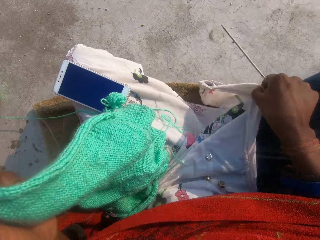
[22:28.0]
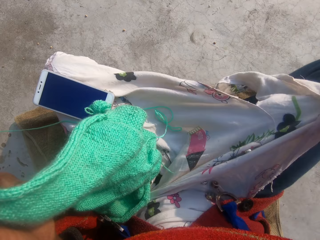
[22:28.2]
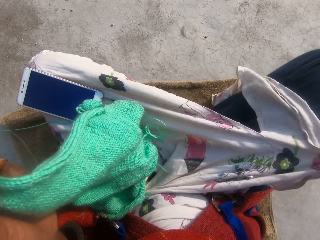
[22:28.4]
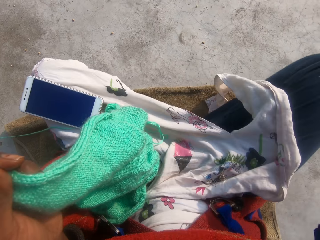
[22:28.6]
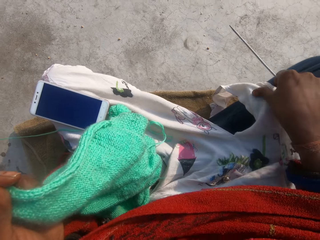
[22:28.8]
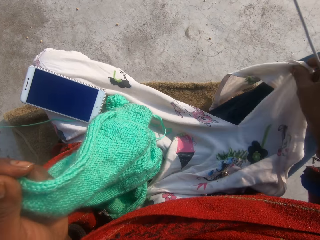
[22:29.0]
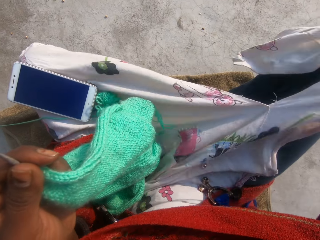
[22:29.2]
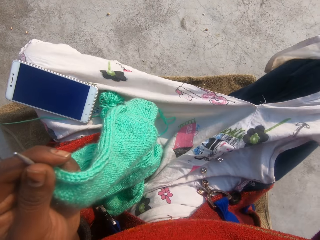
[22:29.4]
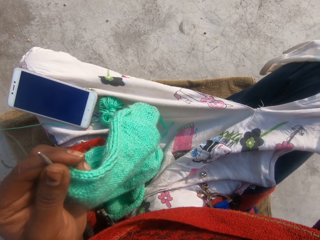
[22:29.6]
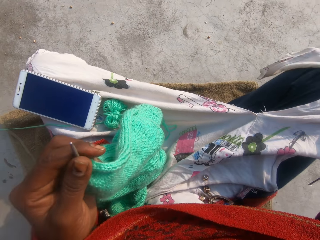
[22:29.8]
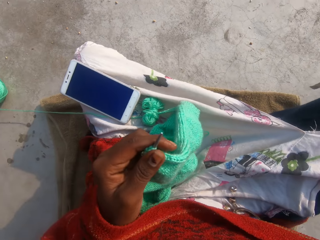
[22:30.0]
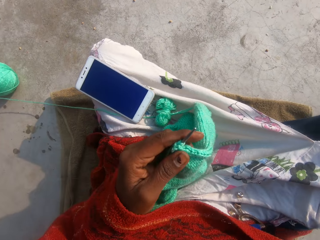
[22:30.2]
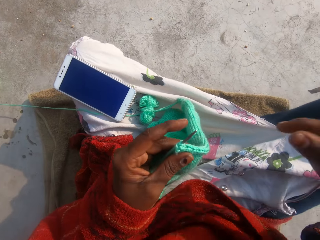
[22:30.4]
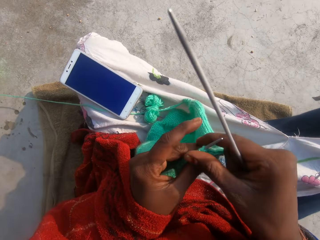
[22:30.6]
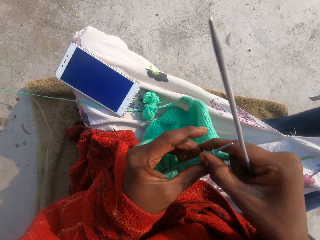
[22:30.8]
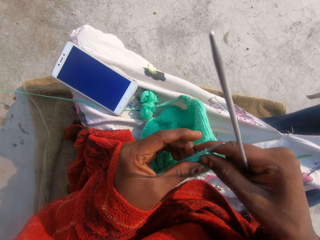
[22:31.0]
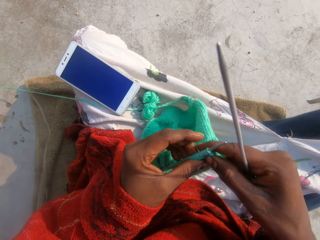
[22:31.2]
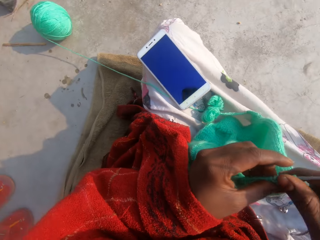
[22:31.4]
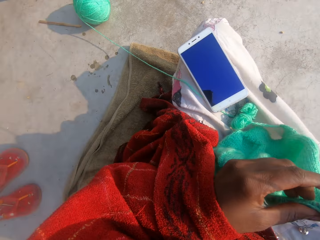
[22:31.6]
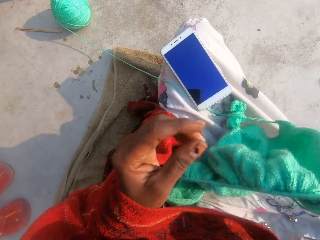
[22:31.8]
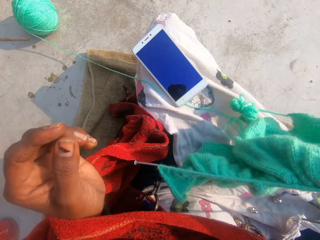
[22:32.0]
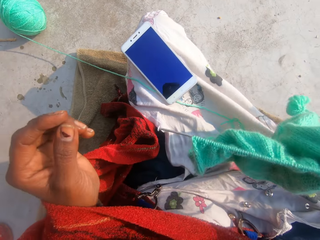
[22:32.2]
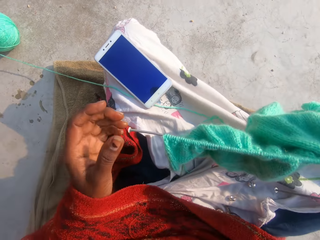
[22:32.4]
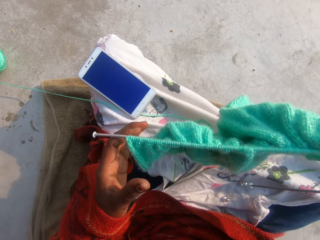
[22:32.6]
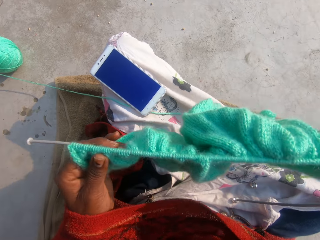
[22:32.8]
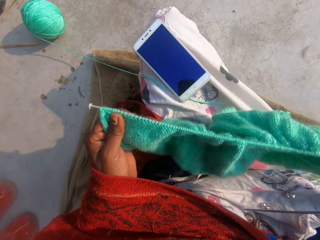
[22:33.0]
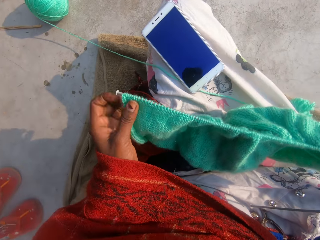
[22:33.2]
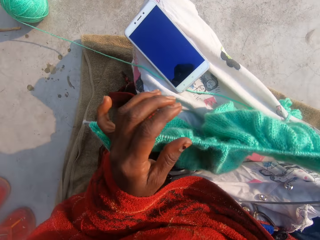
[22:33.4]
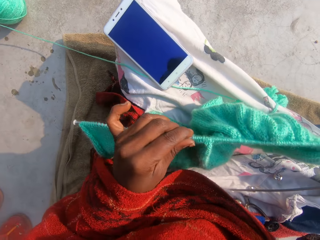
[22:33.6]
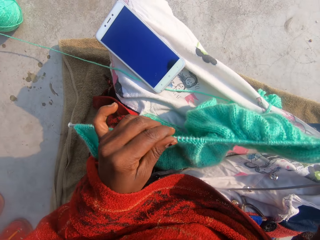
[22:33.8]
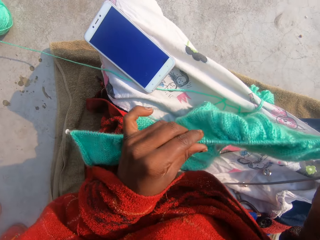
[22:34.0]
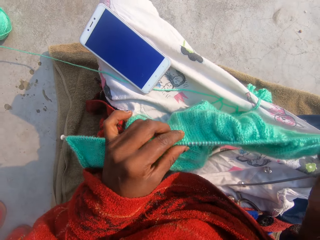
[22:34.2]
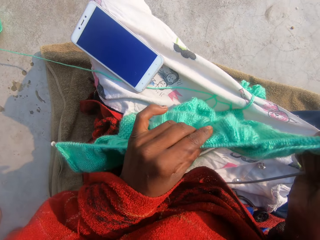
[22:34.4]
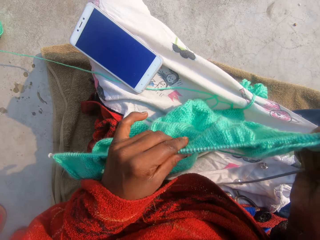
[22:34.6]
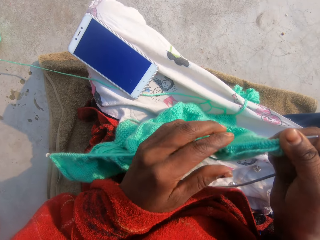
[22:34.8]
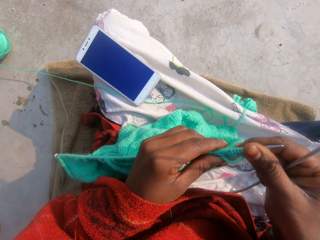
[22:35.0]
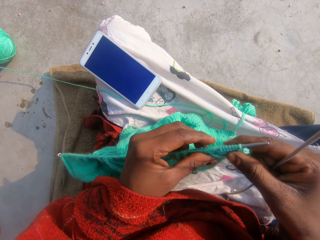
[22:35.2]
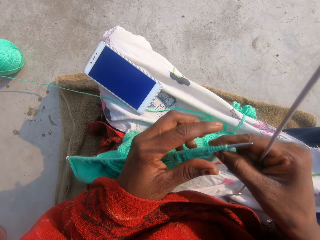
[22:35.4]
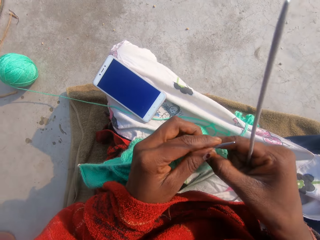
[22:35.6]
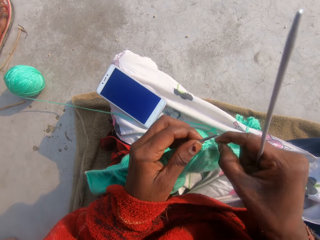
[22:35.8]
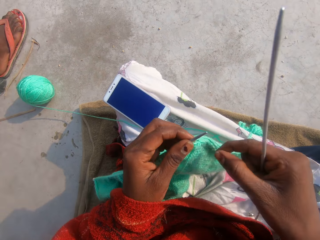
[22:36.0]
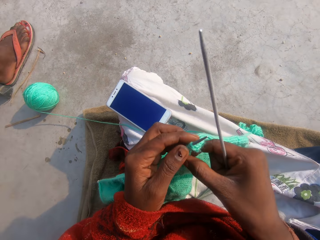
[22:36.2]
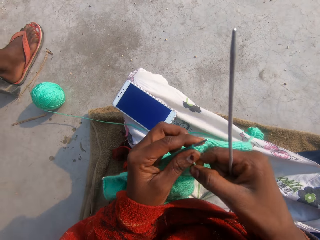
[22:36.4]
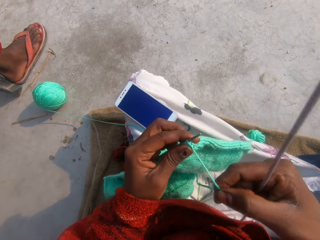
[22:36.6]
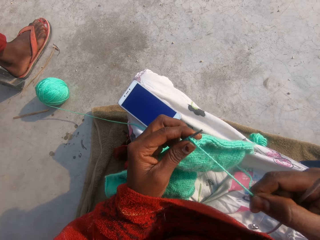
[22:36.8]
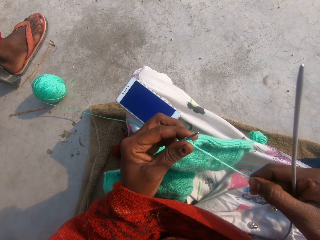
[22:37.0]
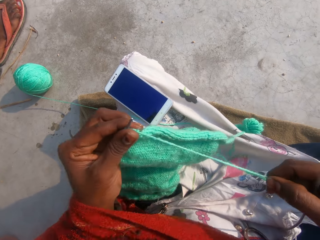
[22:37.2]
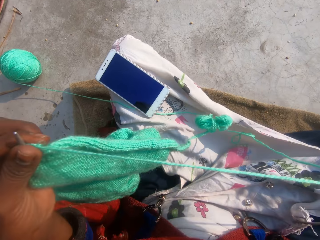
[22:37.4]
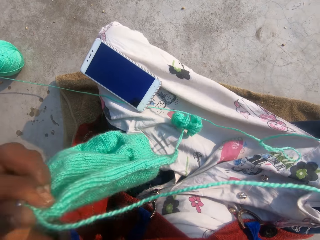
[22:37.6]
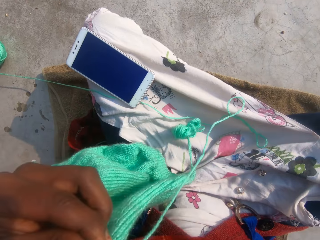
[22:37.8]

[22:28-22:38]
The camera wearer adjusts her dress with her right hand. She knits the cloth with the pair of knitting needles and the yarn in both hands. She holds a piece of knitted fabric with a hand. She adjusts the piece of fabric on a knitting needle.

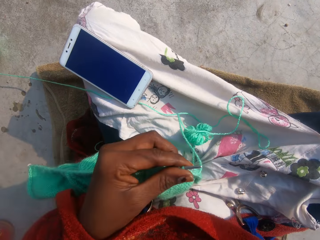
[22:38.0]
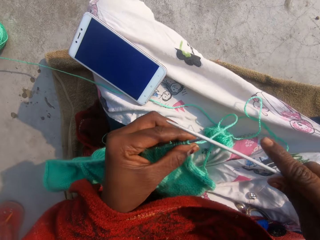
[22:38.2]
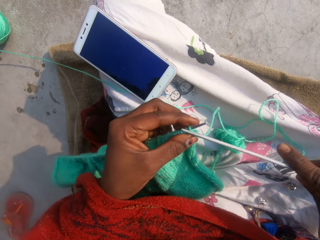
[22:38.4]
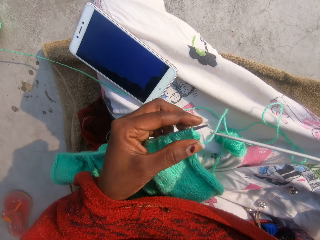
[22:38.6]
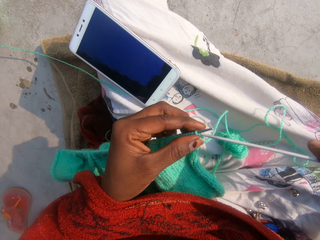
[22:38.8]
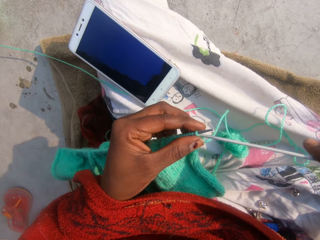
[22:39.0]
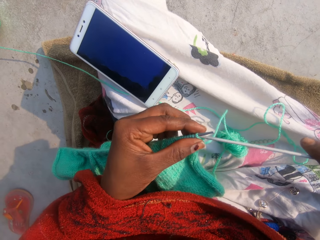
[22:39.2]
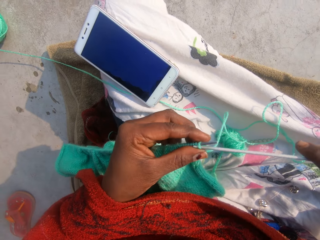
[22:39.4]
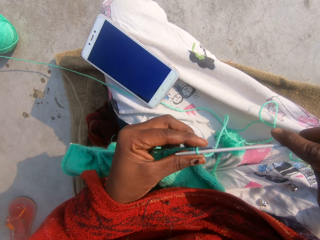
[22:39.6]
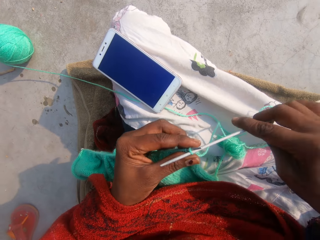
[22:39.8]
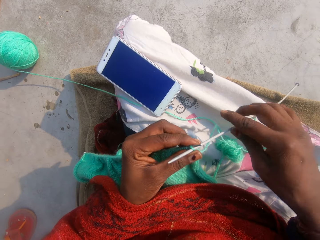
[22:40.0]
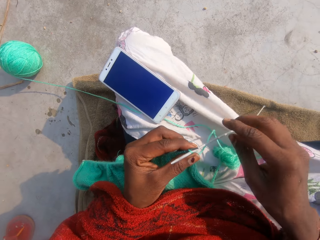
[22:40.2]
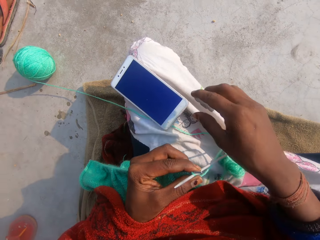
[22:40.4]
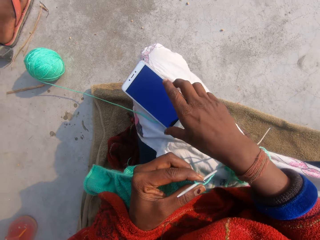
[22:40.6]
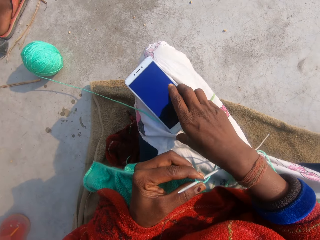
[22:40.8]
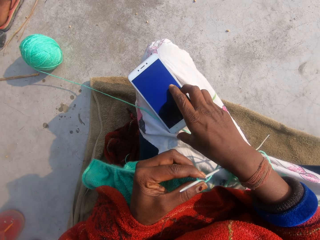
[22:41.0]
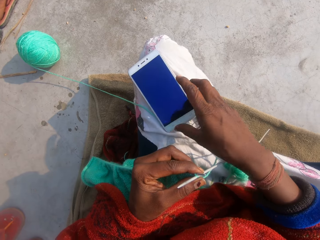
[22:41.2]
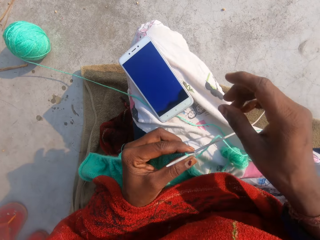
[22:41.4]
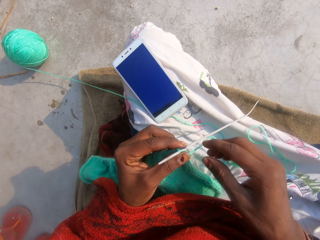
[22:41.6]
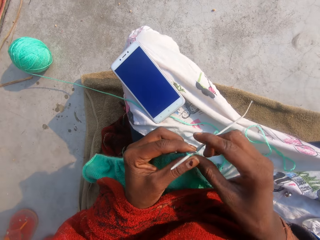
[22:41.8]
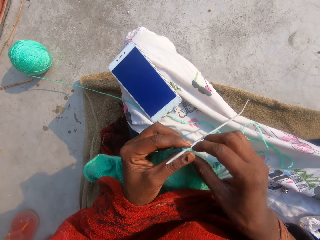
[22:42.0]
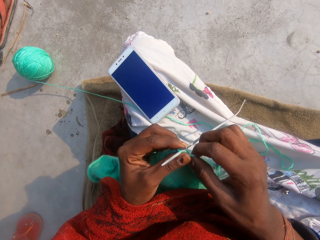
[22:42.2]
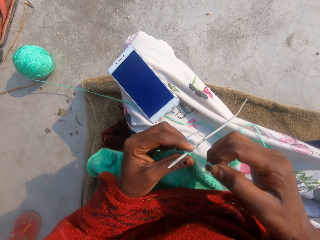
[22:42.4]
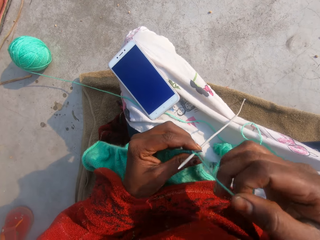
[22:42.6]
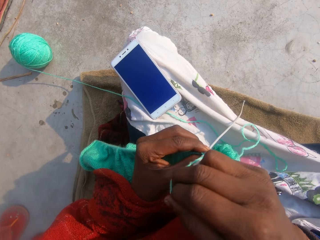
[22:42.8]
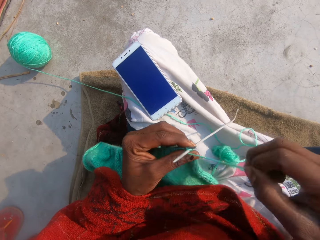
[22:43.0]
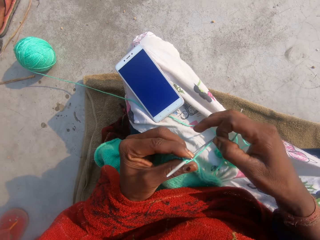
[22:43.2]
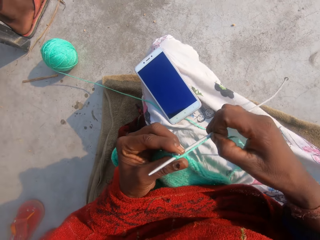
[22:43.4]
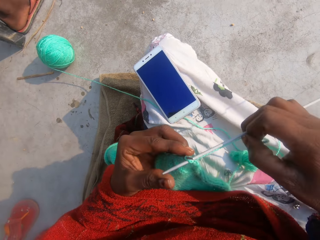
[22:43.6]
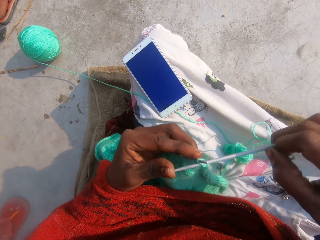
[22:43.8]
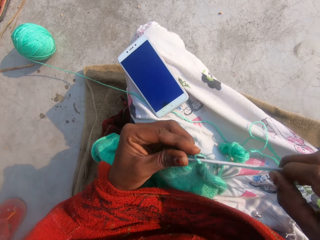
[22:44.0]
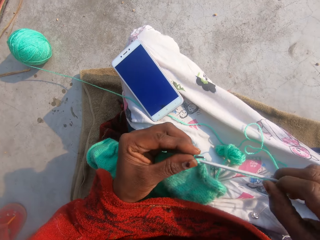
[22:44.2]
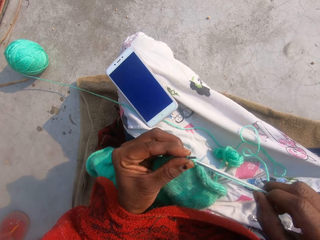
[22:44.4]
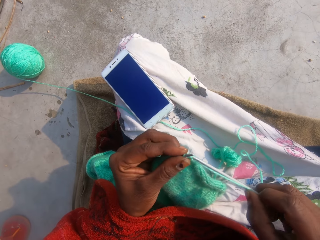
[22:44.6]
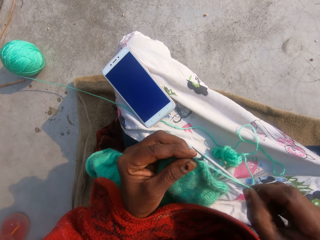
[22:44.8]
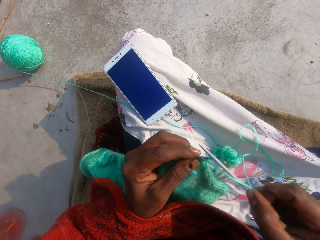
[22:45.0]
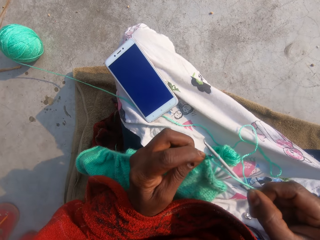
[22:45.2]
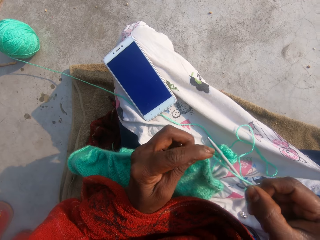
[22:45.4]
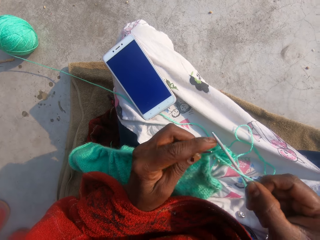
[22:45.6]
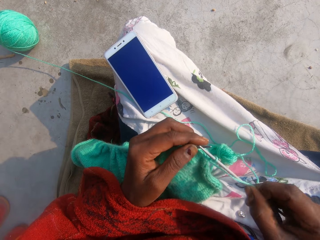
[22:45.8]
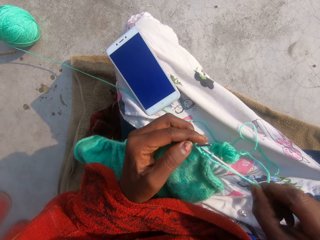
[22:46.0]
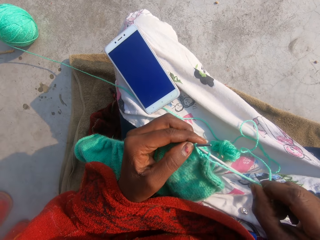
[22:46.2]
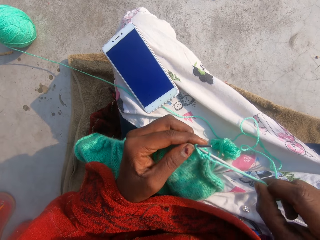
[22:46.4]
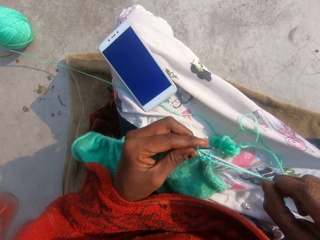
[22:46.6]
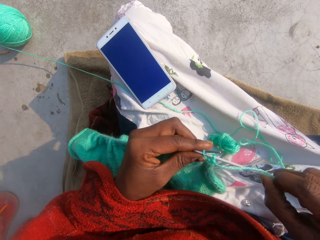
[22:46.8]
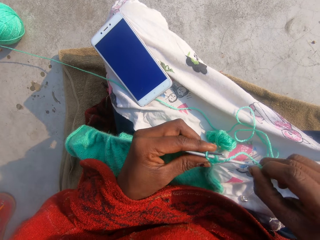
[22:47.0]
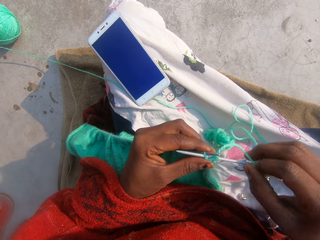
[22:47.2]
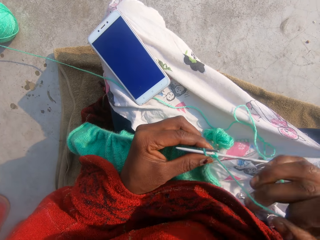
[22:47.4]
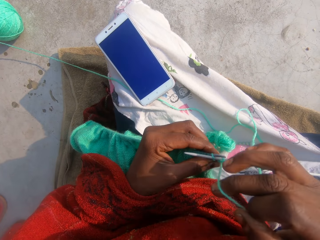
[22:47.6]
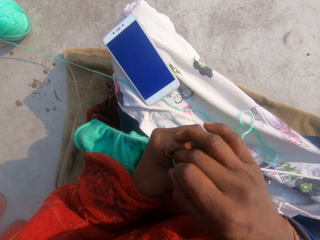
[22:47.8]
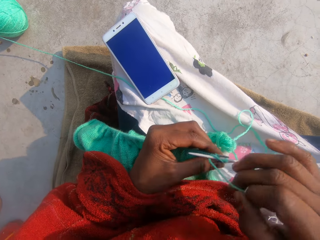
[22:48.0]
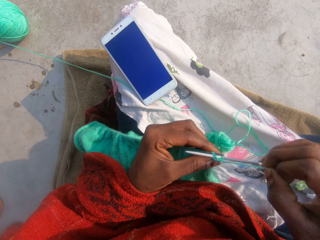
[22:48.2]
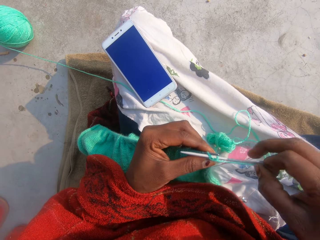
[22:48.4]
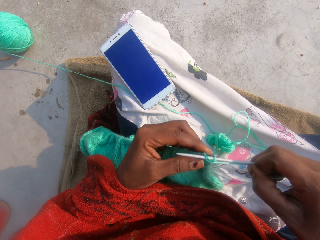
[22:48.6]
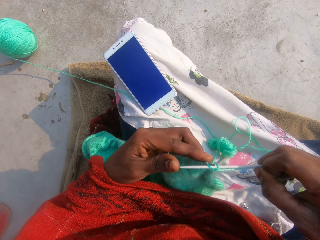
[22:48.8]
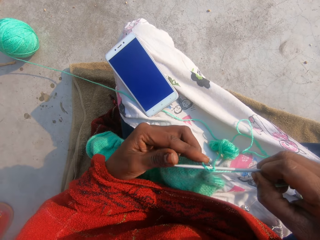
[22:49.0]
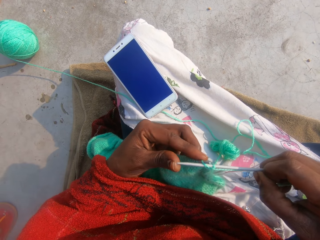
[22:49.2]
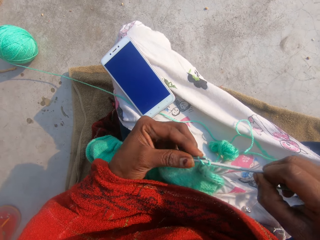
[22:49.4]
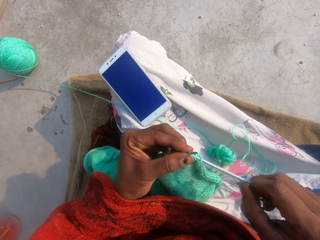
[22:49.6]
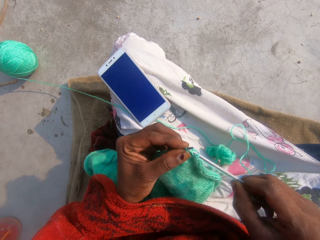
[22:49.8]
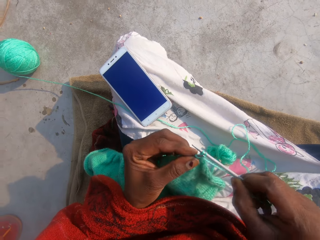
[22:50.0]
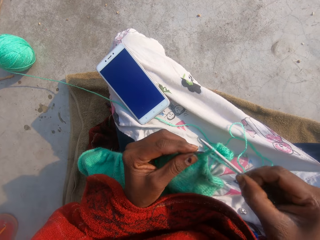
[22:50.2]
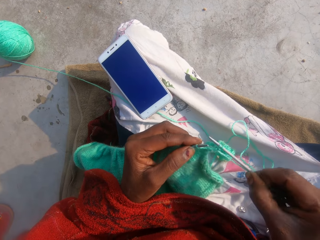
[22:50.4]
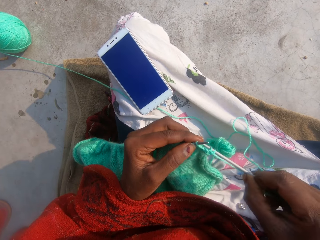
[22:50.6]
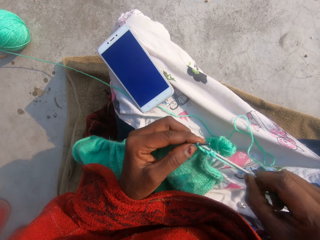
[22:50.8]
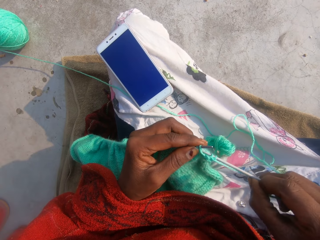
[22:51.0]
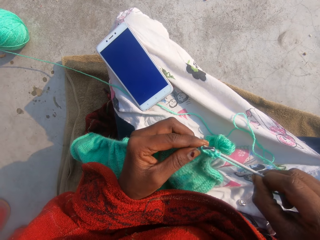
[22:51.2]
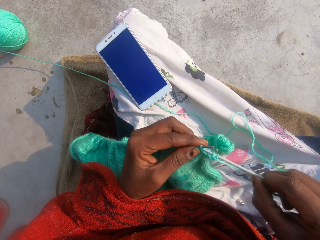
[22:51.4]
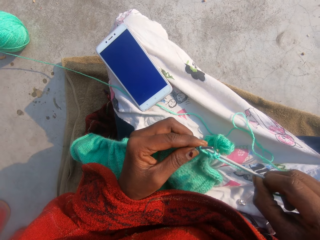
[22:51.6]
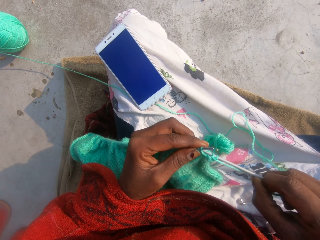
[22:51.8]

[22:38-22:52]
The camera wearer knits a piece of fabric with a knitting needle. She adjusts a mobile phone on her lap with her right hand. She knits the cloth with the pair of knitting needles and the yarn in both hands. She coils a knitting thread on the knitting needle. She coils the knitting thread on the knitting needle. She knits the piece of fabric with the knitting needle.
